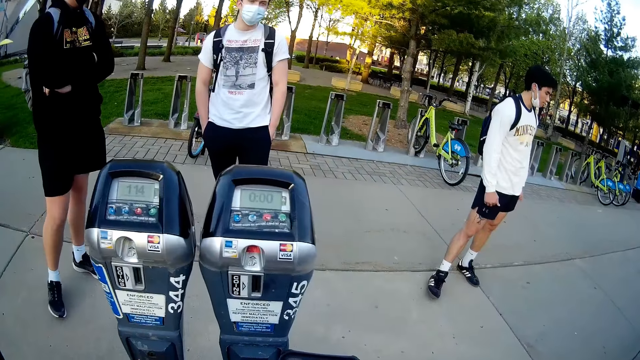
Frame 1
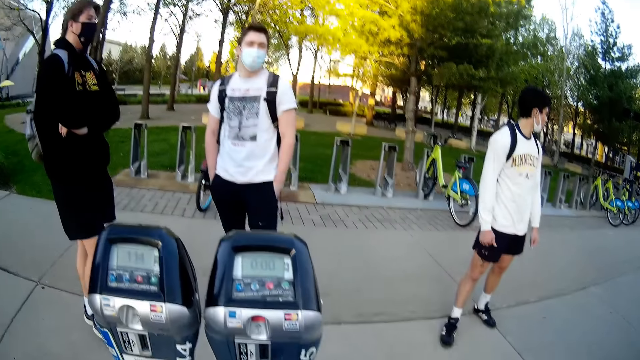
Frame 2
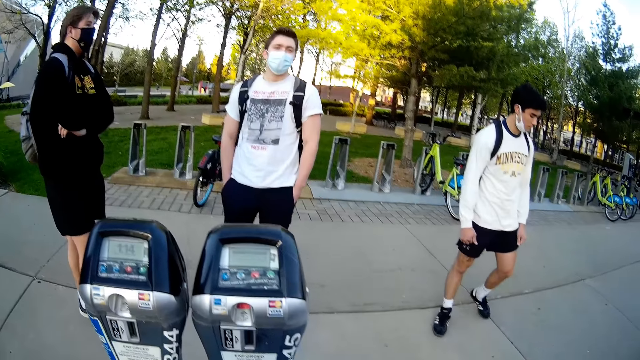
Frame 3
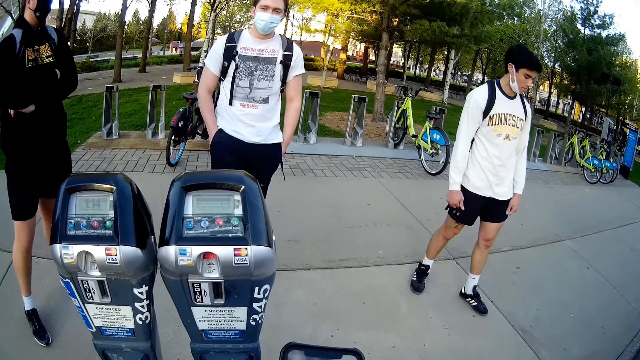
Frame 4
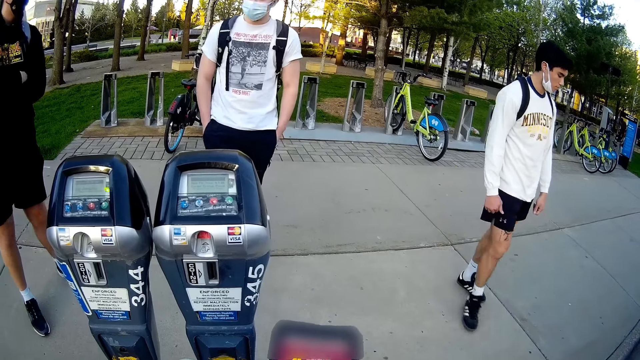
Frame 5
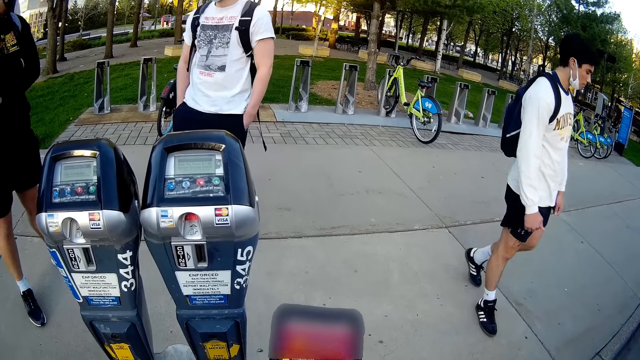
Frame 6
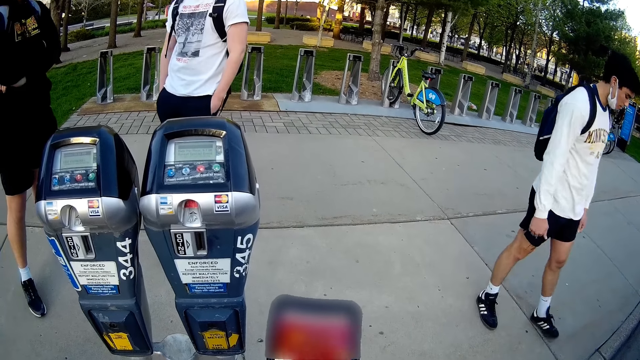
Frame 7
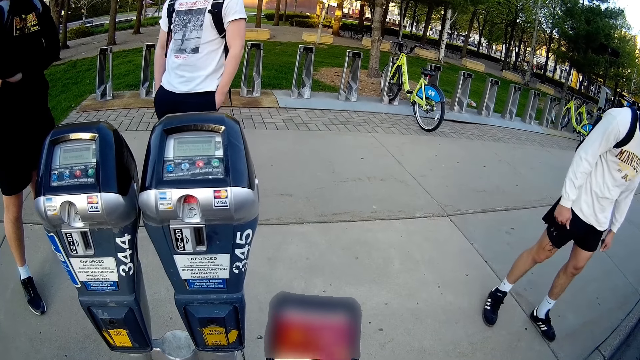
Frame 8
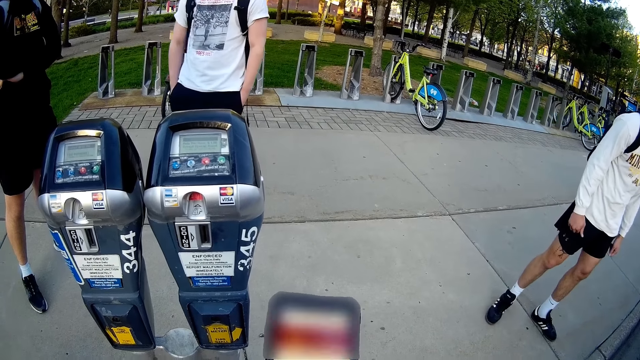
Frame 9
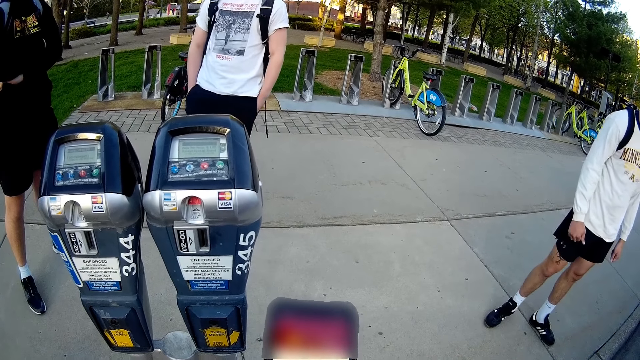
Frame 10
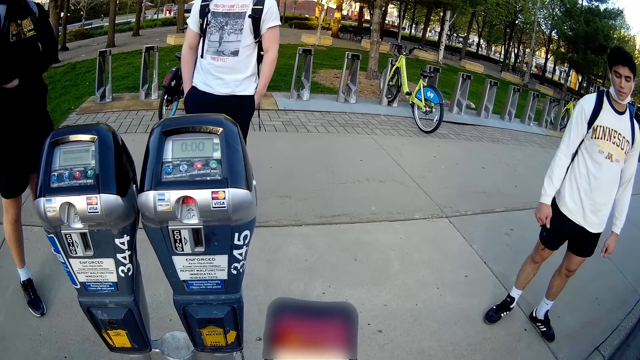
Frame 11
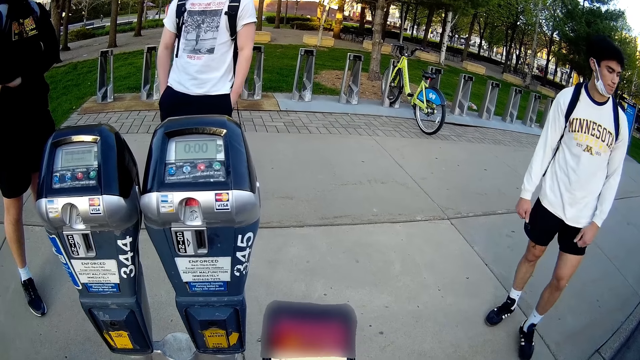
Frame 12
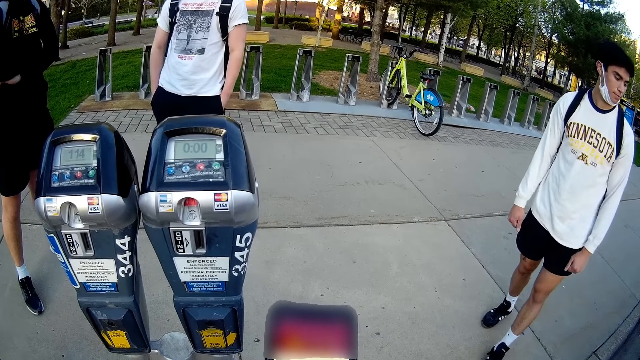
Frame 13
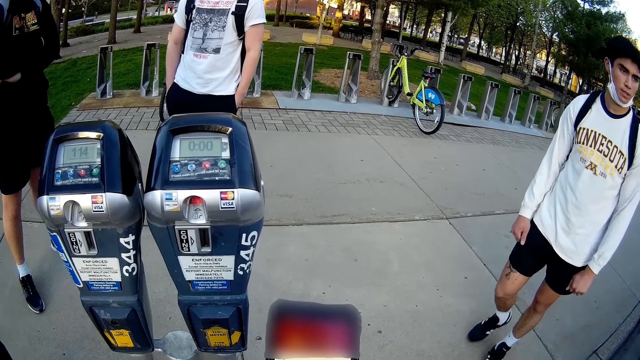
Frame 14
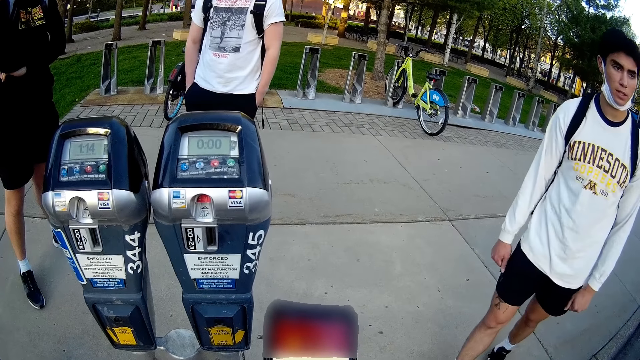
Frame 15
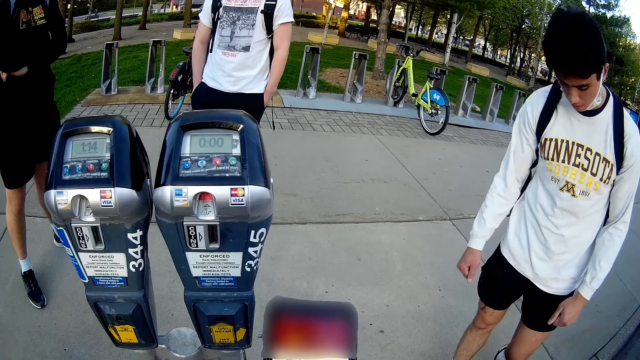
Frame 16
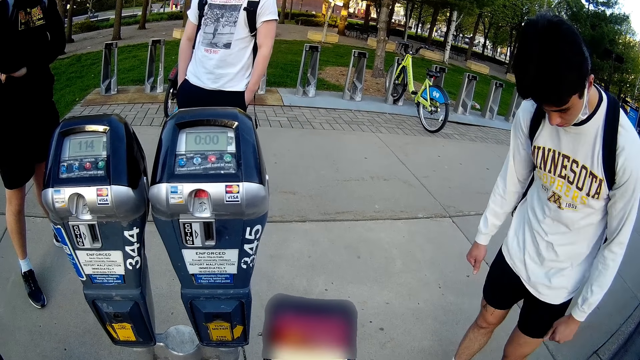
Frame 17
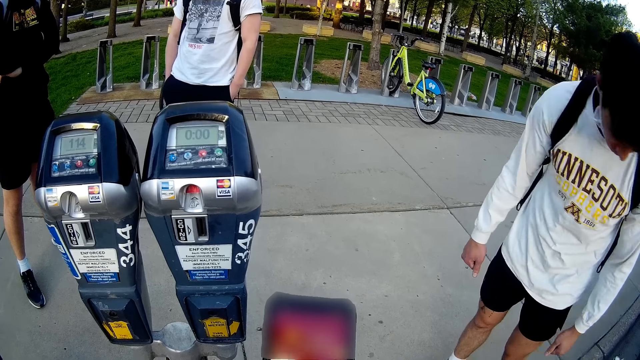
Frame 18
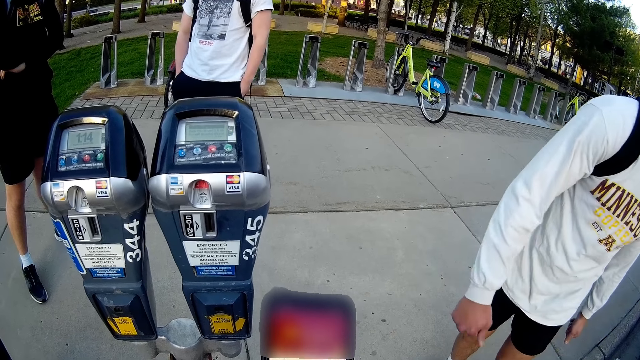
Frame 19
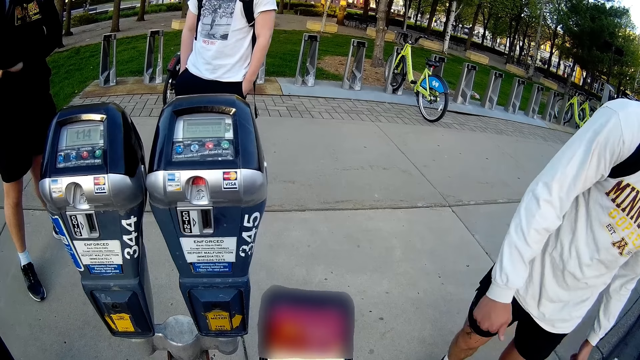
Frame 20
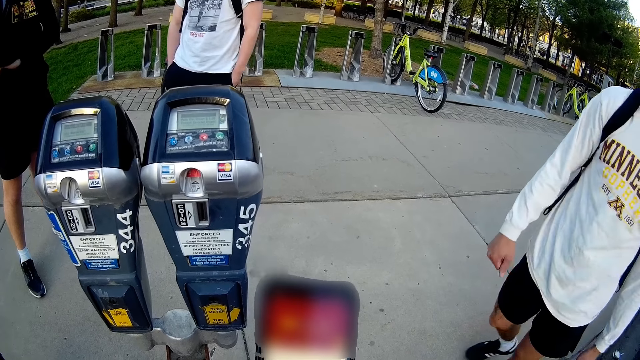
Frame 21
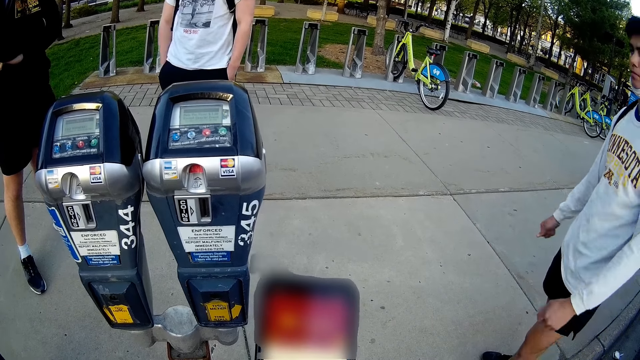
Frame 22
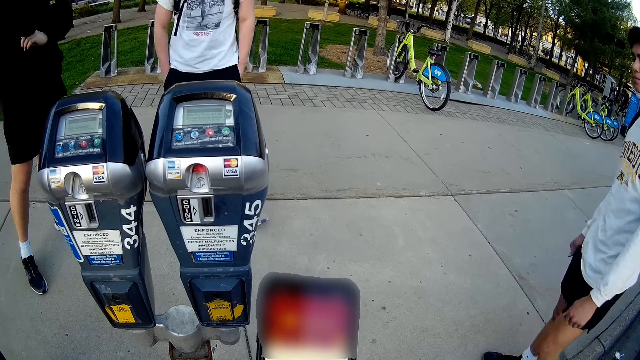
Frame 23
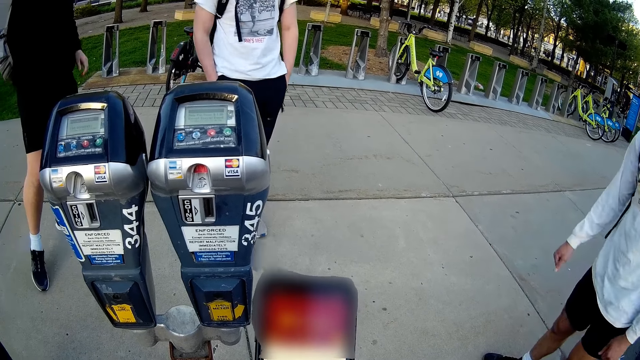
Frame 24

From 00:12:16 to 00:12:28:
The camera wearer looks at the phone.

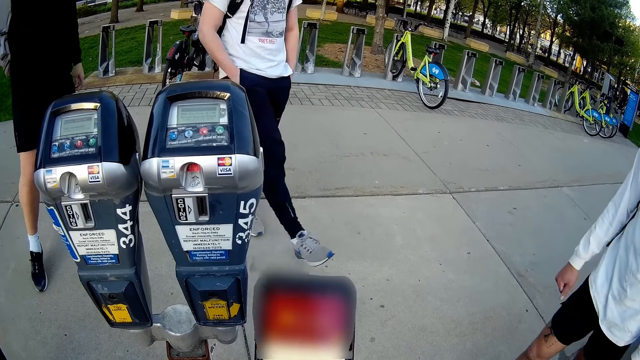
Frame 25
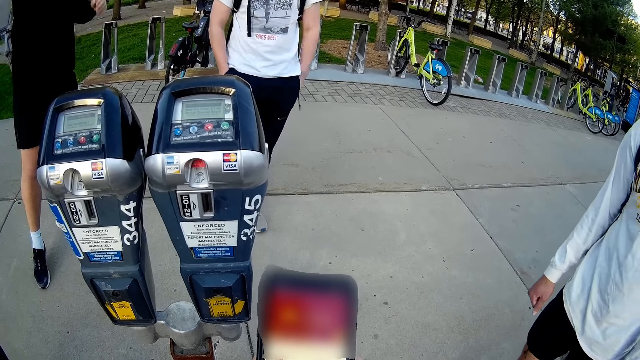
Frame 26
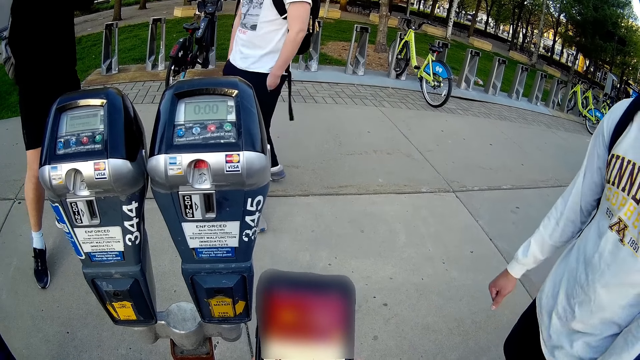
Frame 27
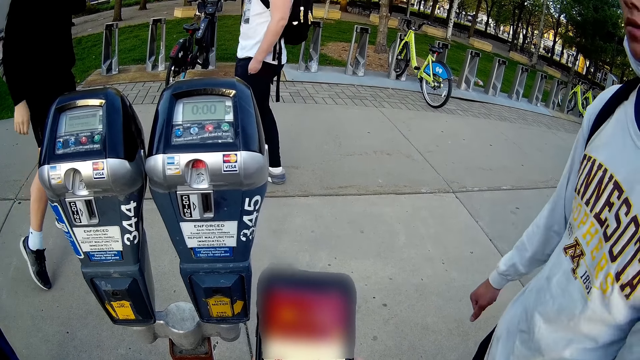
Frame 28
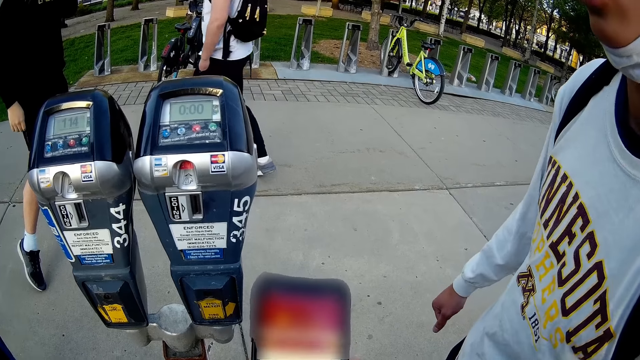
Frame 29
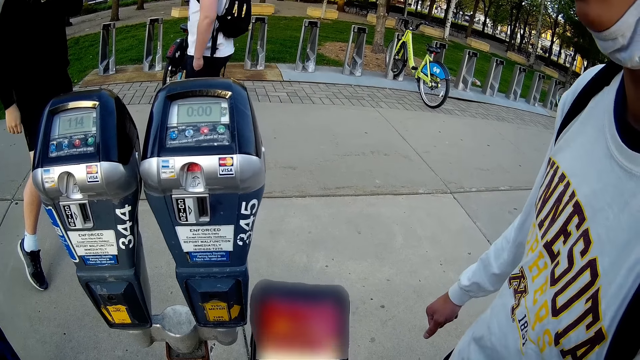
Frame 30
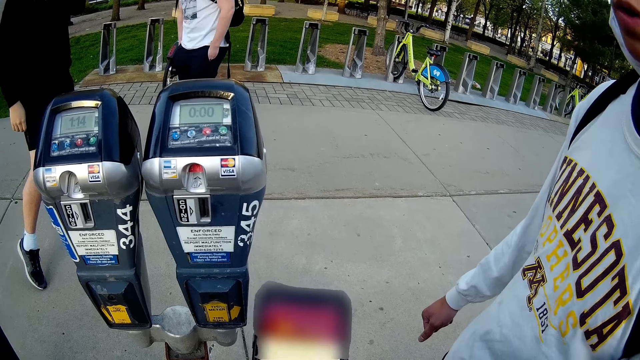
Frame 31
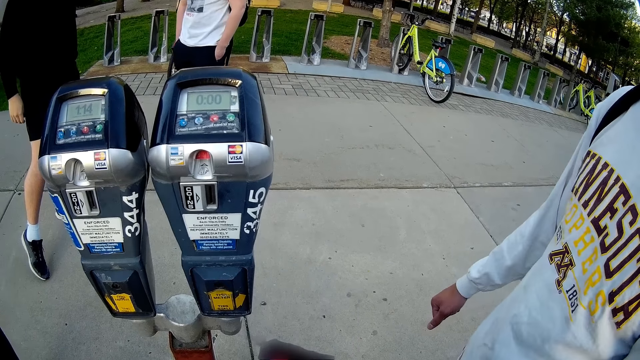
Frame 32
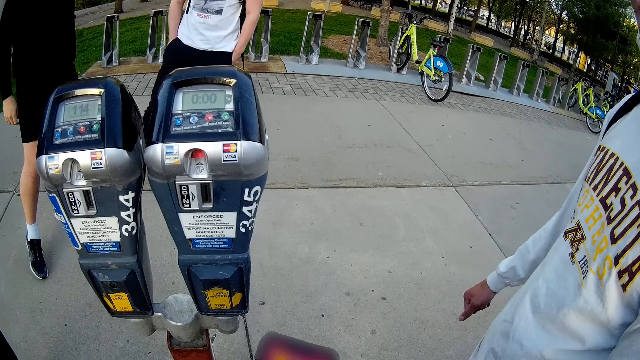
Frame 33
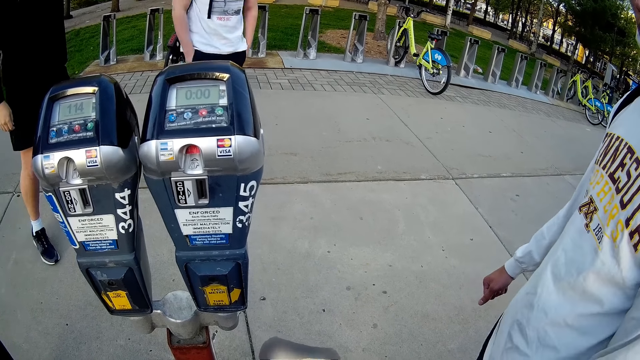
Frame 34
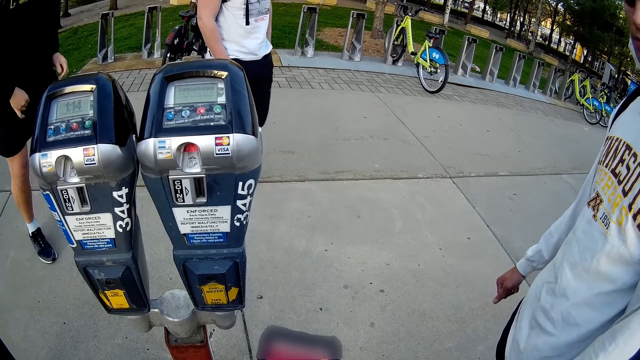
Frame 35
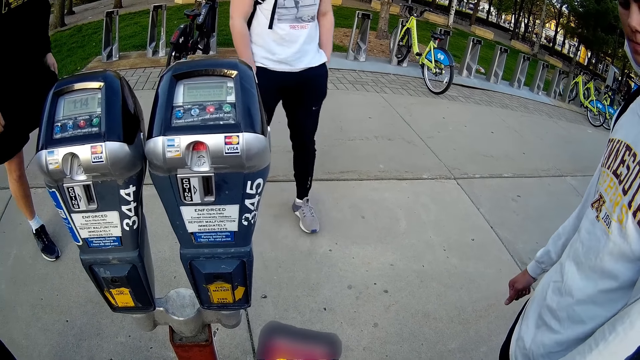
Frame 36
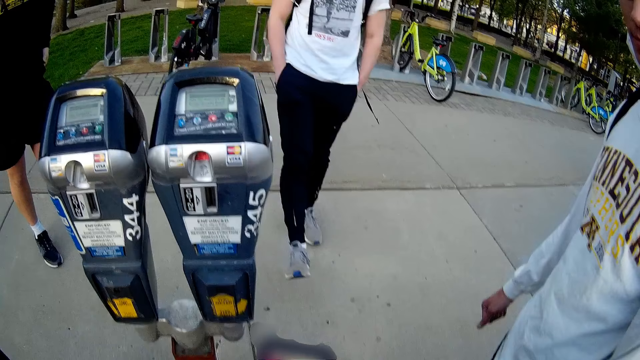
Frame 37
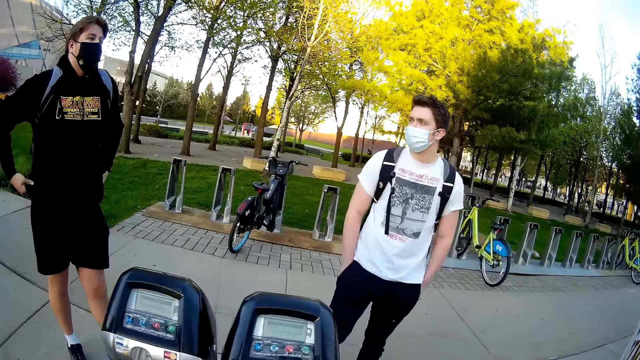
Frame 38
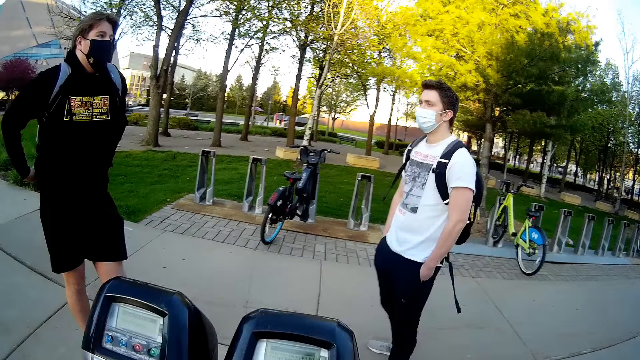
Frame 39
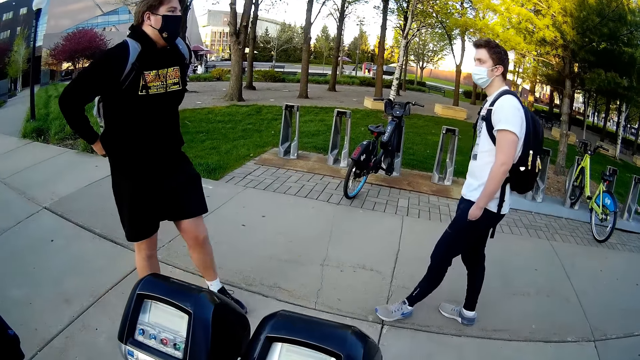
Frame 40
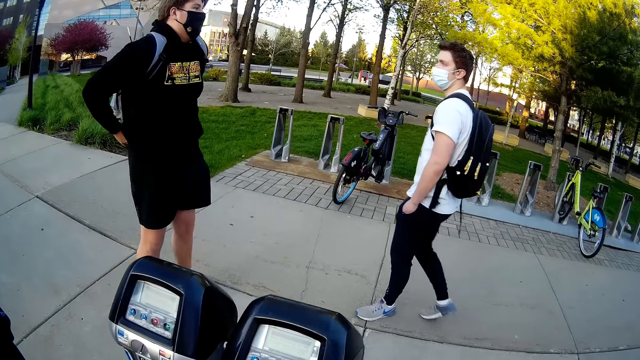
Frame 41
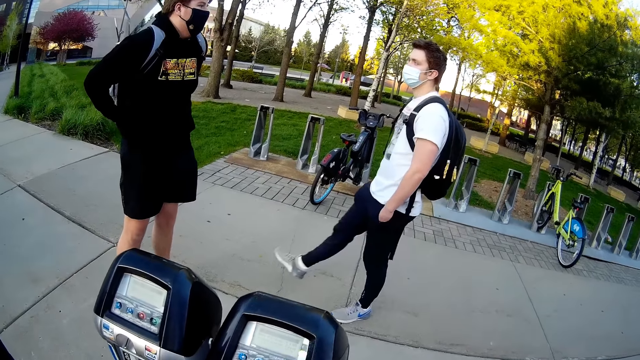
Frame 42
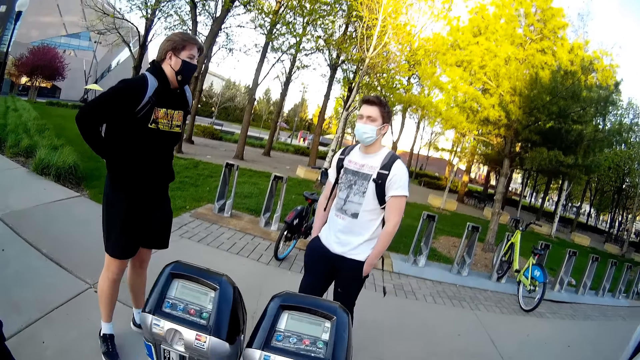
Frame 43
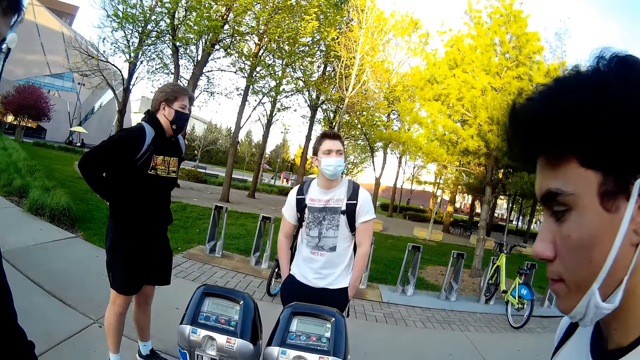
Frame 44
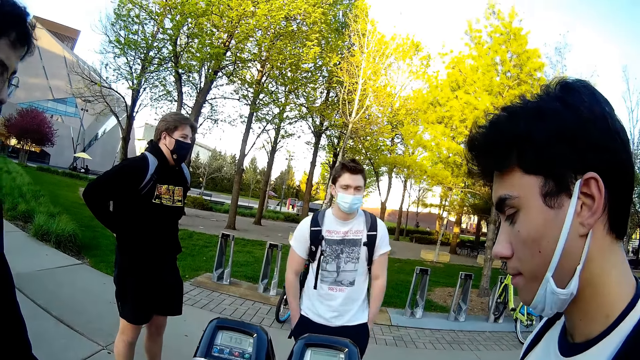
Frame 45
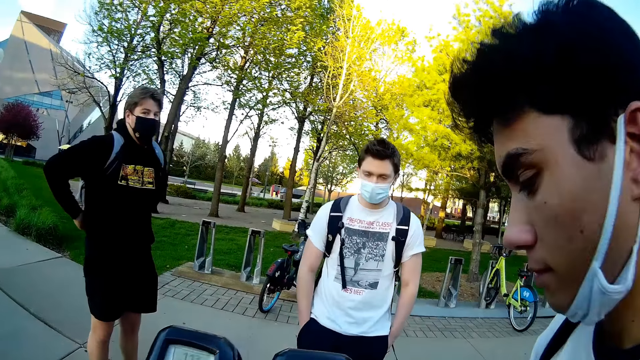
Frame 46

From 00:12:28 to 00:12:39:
The camera wearer moves towards the meter reader.
